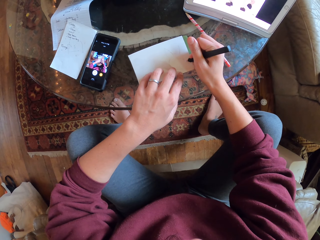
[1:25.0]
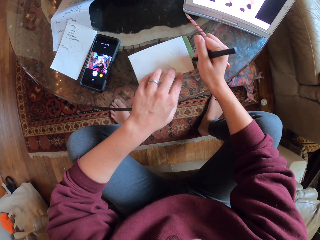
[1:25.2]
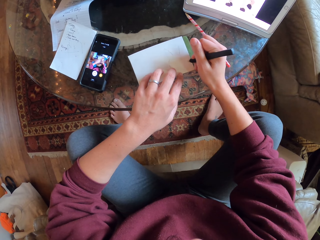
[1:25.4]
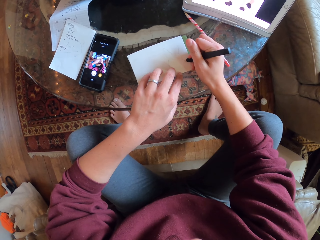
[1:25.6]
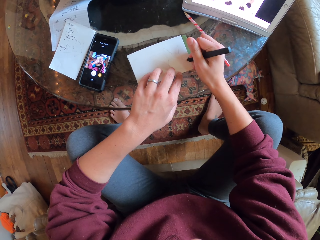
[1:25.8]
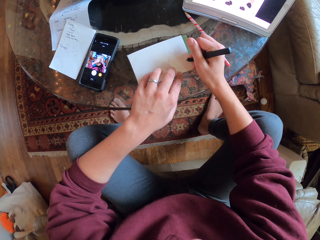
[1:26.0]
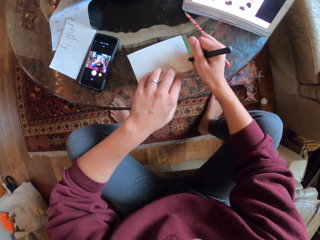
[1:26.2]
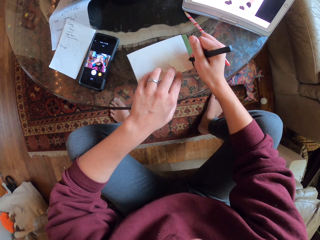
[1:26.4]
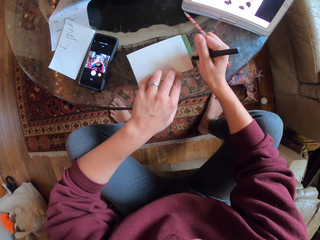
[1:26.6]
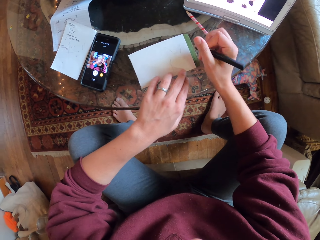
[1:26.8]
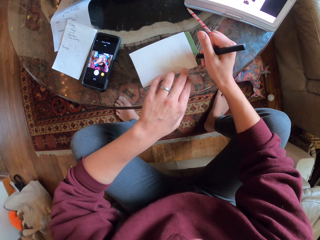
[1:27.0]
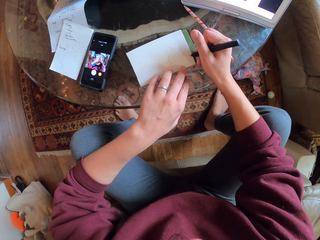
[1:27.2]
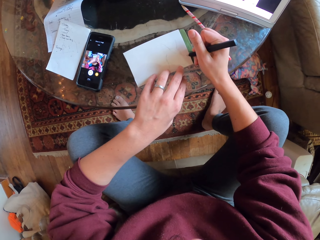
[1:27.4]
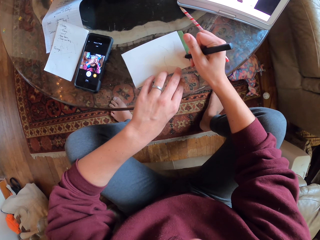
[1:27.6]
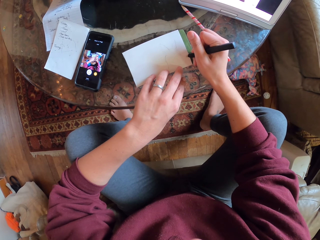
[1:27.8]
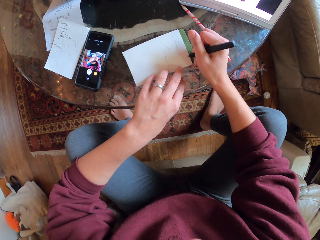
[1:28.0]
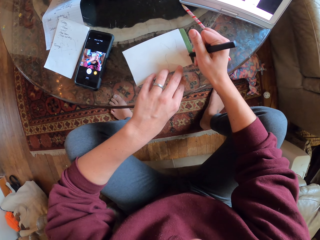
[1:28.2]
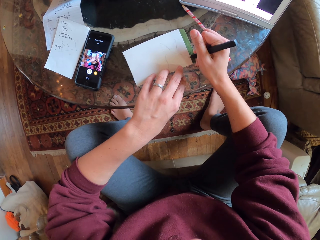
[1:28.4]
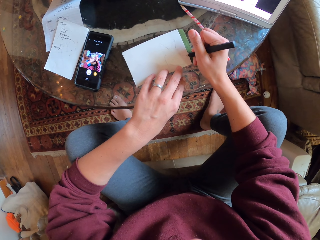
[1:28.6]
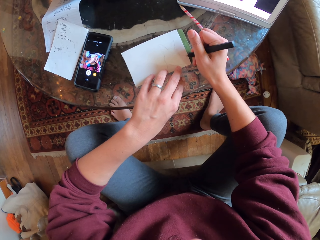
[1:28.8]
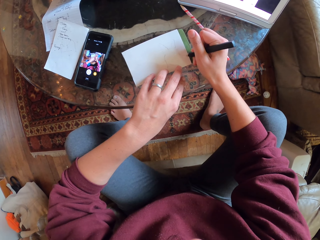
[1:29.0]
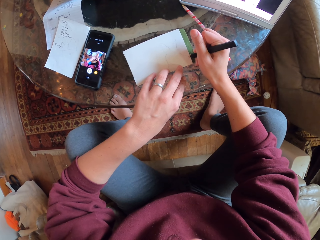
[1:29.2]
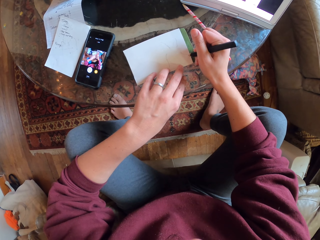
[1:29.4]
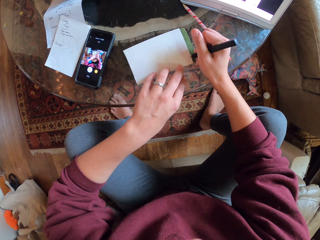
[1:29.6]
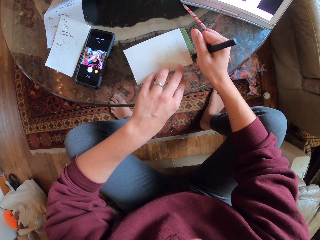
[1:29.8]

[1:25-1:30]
The camera wearer draws on a notebook.

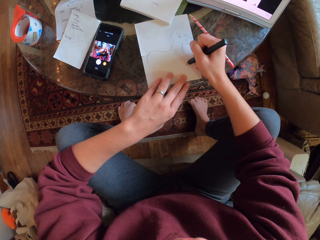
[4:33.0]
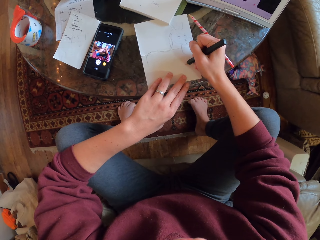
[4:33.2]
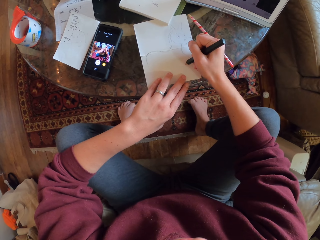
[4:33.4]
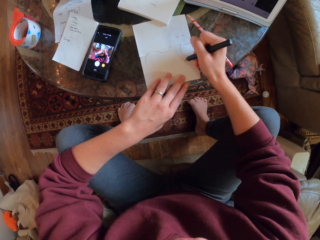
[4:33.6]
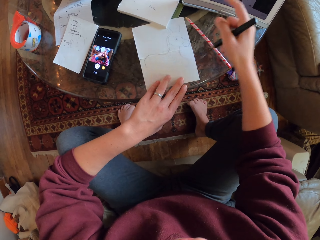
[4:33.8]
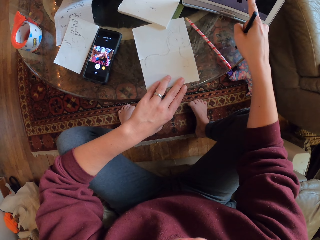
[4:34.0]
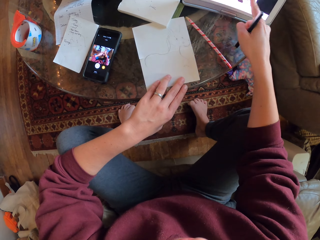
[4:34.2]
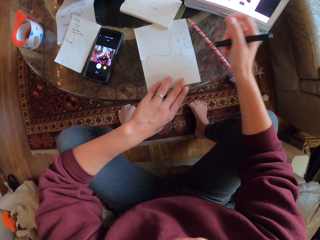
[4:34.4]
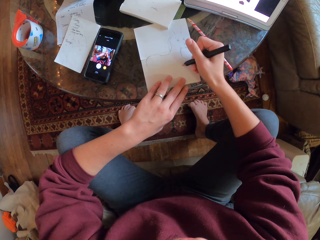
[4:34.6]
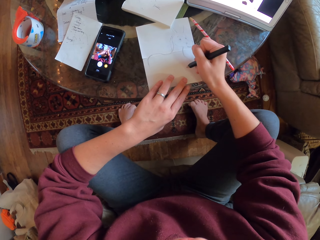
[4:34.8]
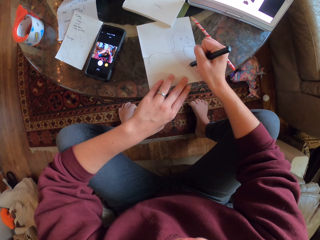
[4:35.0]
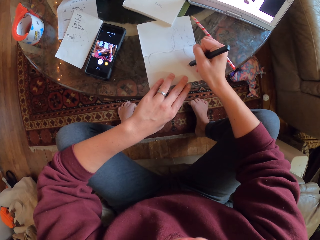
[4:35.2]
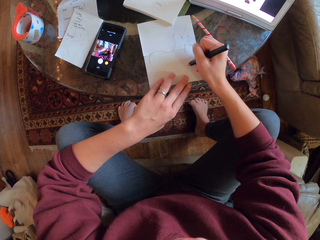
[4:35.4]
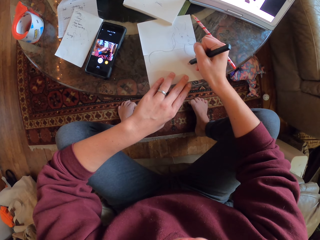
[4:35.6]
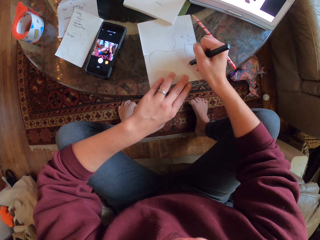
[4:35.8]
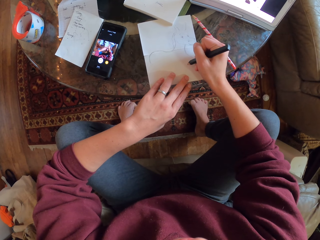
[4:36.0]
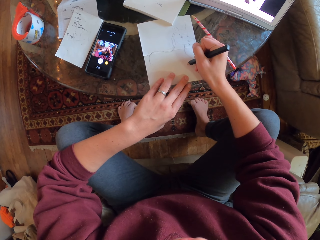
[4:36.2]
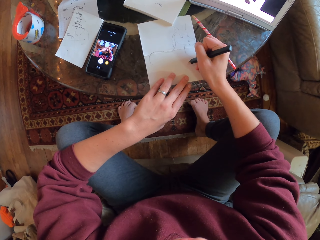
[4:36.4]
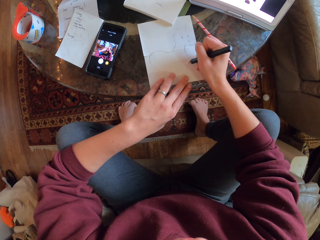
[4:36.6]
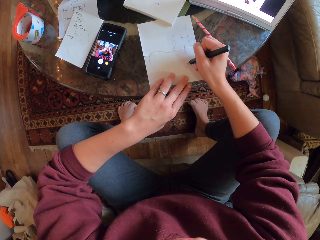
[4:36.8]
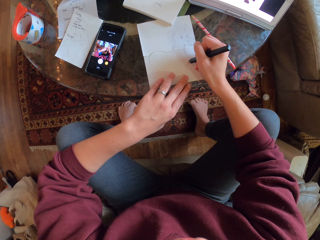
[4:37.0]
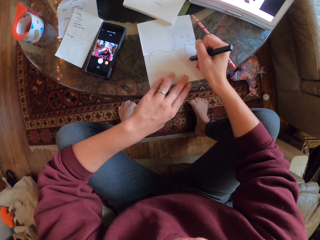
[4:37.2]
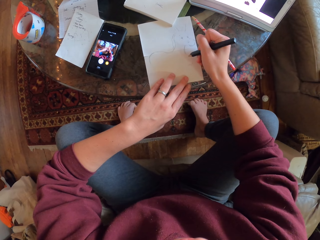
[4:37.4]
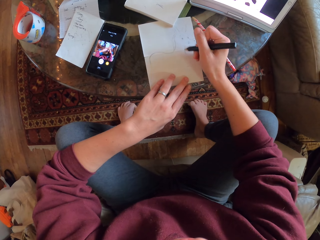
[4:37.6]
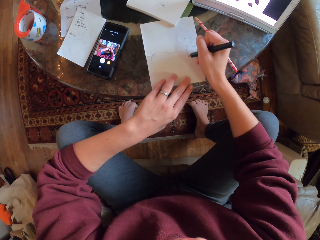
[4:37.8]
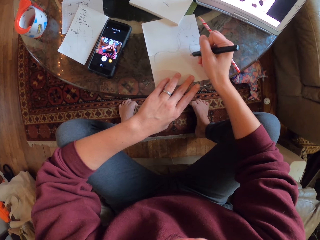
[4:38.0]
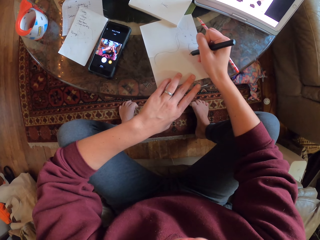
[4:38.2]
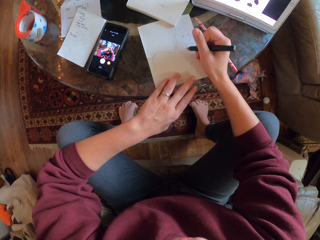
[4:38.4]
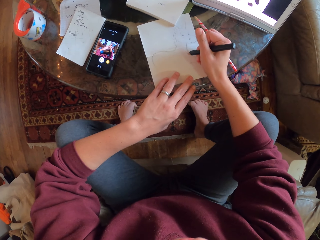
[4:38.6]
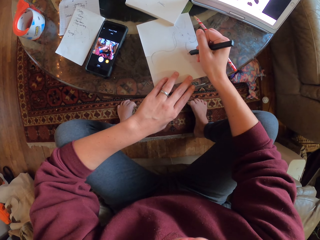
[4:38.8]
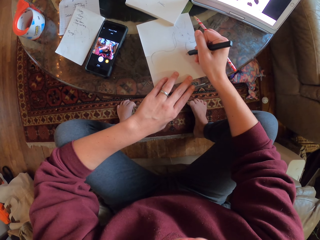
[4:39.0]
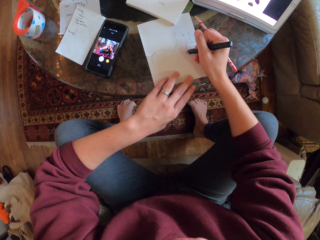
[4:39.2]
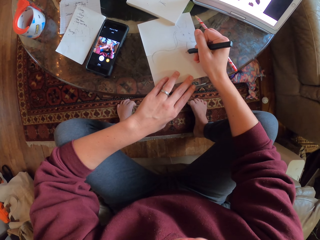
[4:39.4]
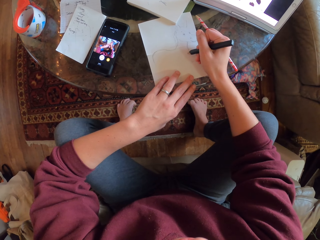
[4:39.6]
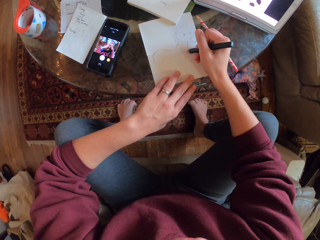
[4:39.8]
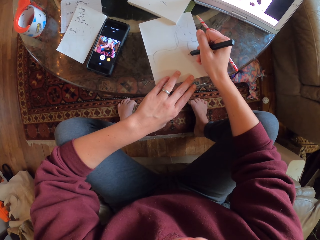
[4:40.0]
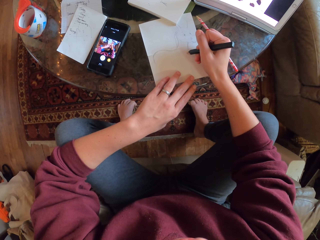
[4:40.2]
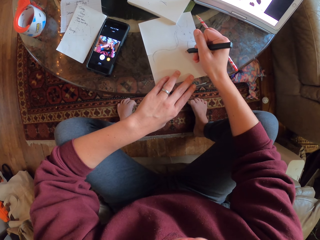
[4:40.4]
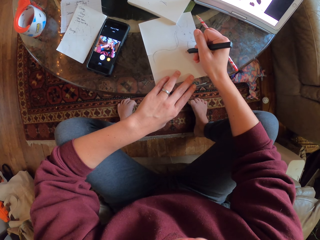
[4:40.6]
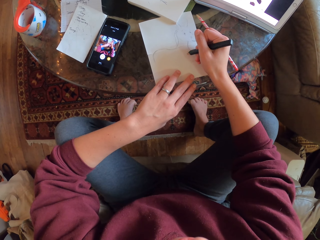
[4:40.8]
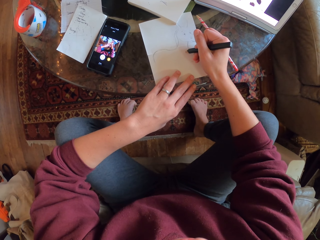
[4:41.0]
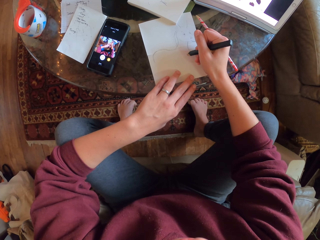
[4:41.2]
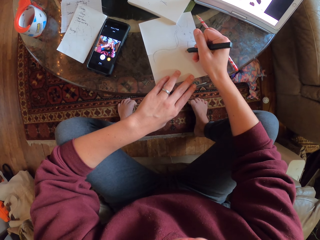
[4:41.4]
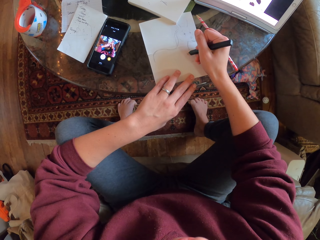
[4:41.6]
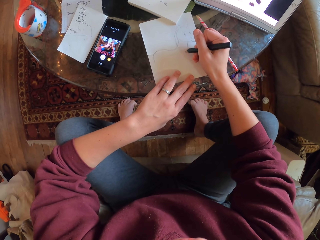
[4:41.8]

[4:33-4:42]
The camera wearer taps the iPhone screen. They sketch on a piece of paper.

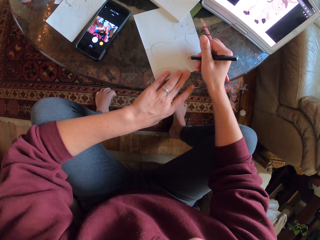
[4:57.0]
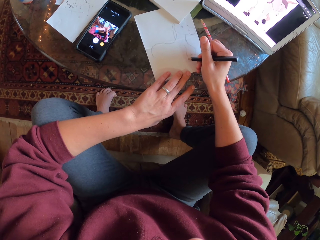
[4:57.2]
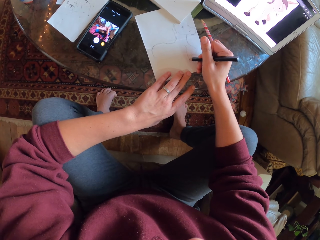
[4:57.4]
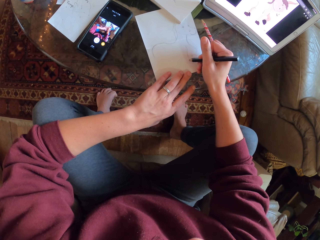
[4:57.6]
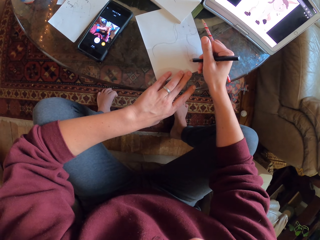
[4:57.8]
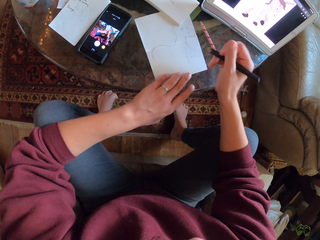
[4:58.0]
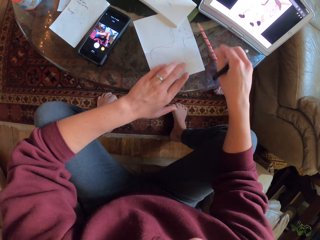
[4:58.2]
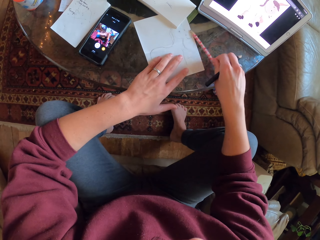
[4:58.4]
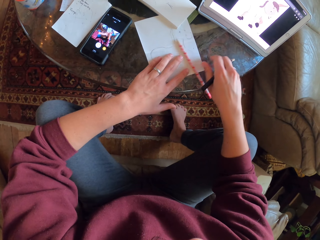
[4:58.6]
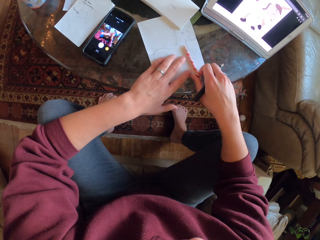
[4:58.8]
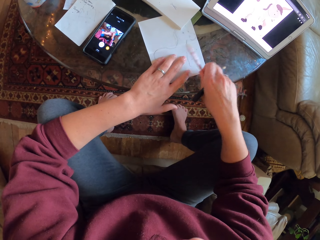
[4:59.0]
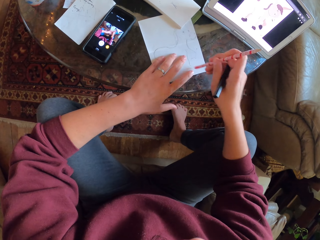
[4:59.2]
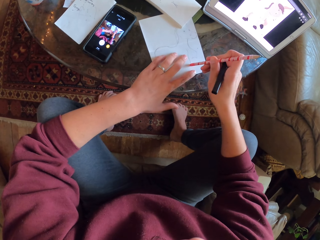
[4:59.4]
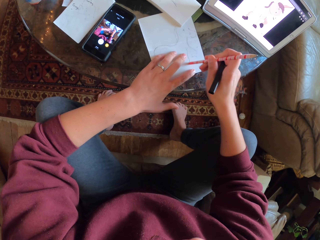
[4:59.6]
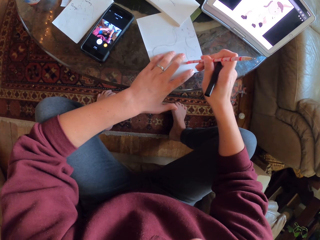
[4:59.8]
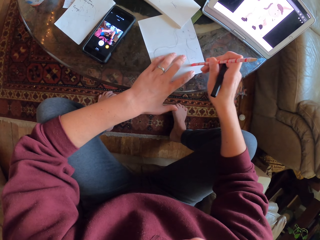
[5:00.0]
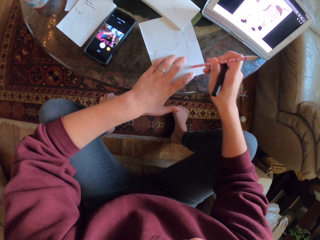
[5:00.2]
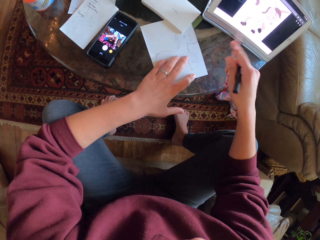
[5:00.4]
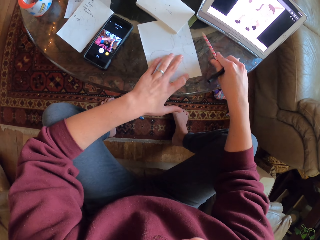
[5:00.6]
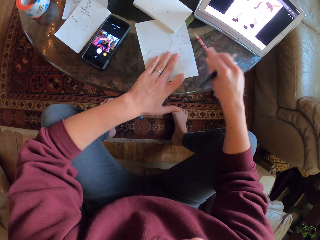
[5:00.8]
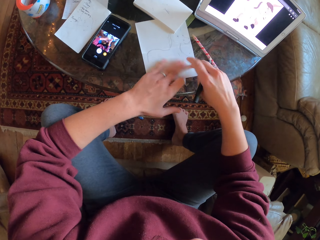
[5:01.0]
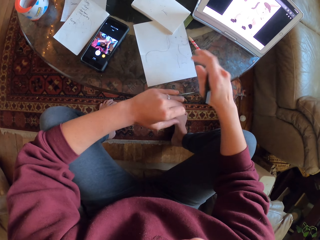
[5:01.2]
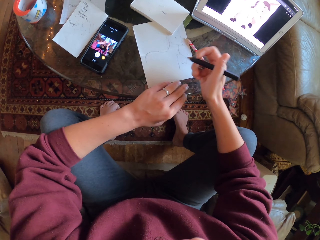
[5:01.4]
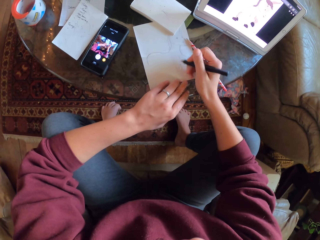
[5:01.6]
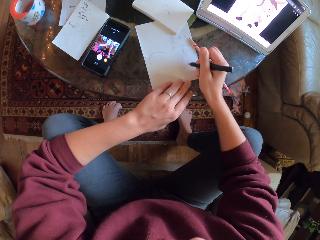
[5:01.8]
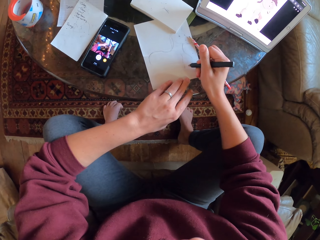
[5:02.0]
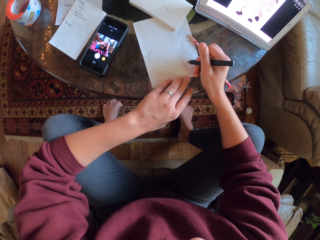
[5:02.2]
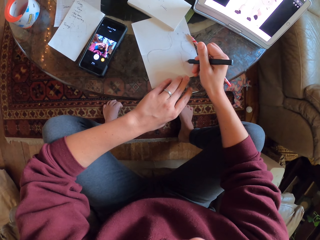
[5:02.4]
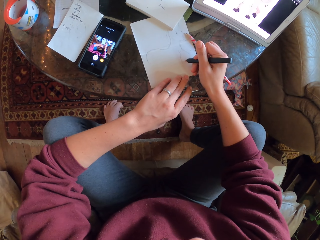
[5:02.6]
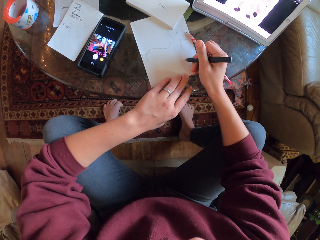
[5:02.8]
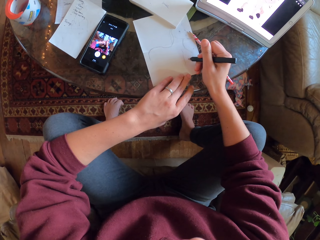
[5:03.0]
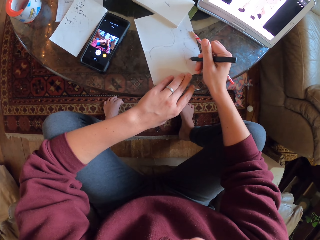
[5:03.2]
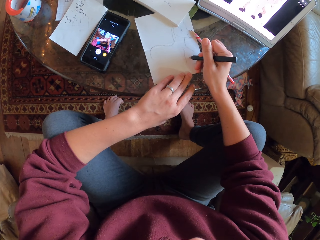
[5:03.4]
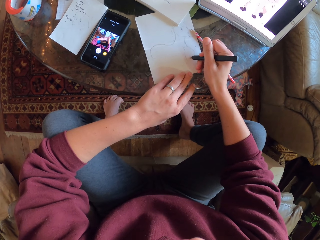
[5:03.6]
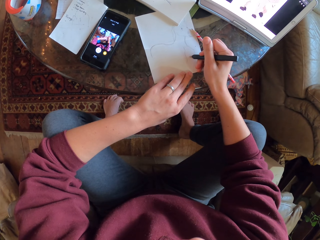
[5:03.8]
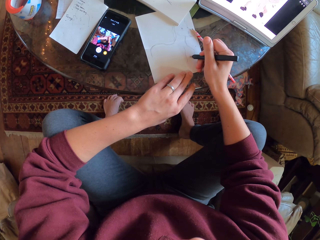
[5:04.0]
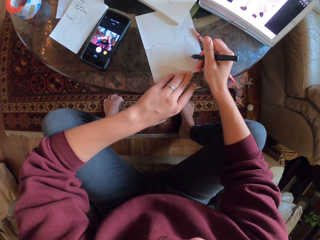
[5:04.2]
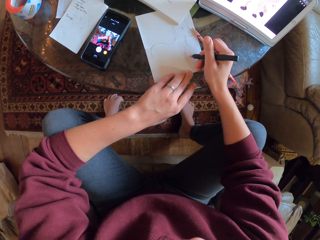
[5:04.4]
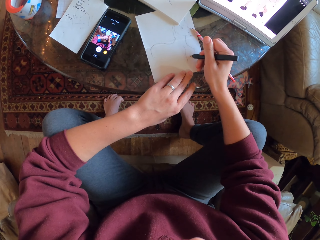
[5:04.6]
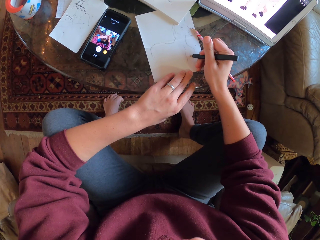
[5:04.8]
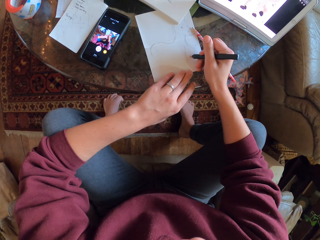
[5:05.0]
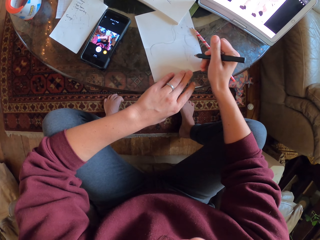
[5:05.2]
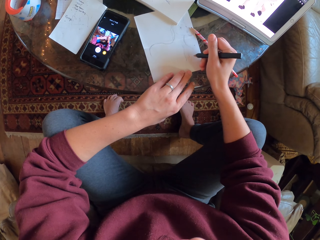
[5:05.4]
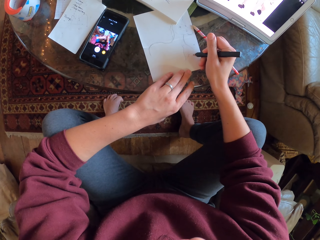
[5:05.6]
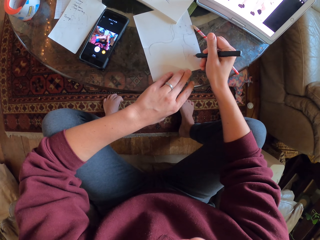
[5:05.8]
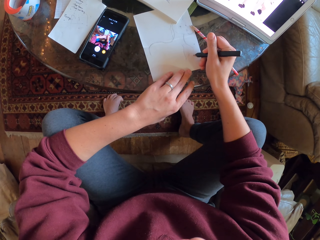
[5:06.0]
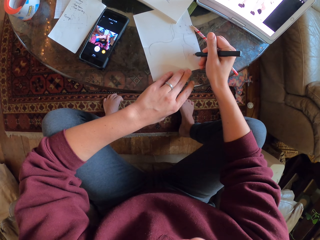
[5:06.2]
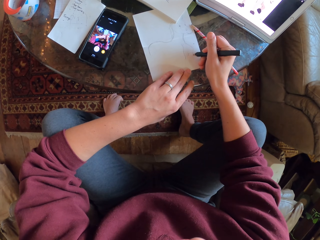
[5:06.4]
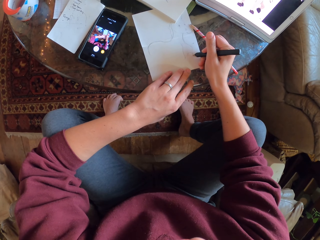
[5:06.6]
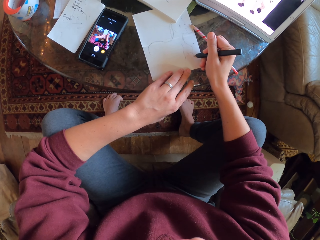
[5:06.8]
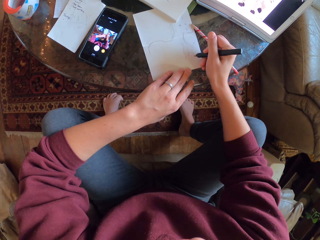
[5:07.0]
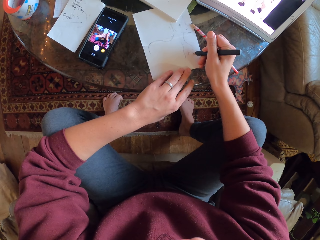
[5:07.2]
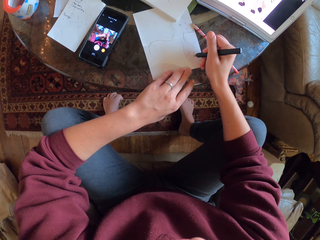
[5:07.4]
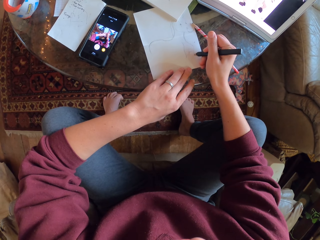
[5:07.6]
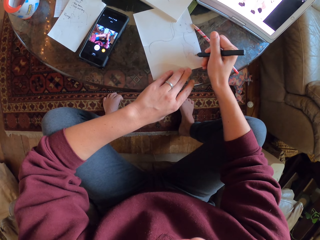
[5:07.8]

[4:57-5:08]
The camera wearer picks a pencil on the table. They erase the drawing with a rubber. They put the pencil on the table. They draw on a piece of paper.
